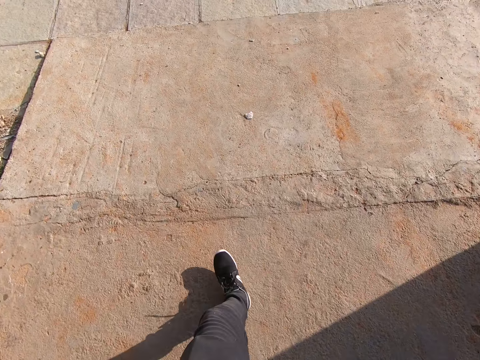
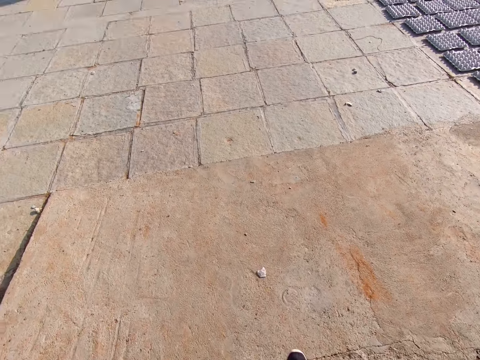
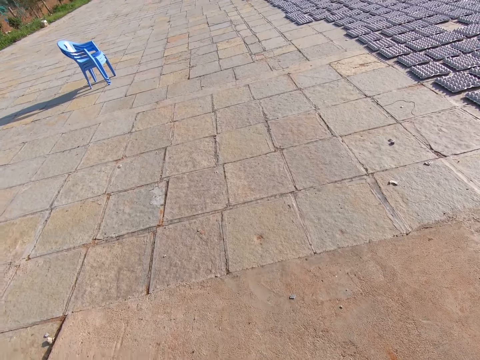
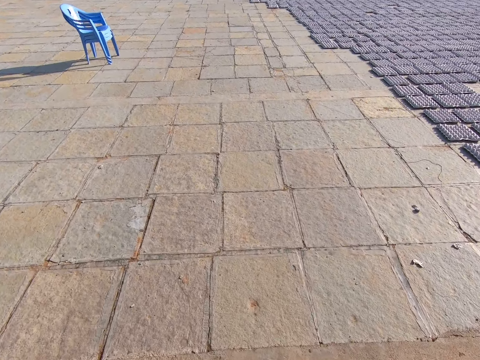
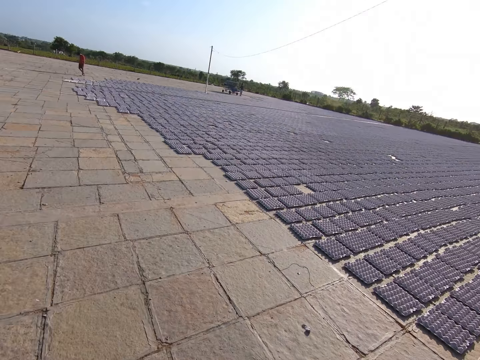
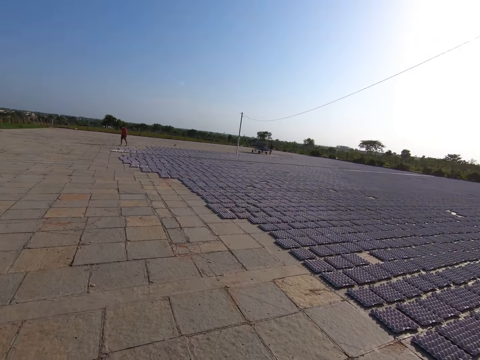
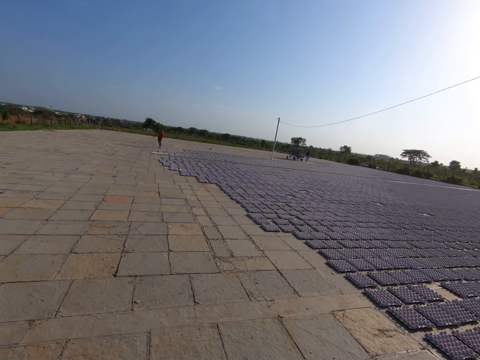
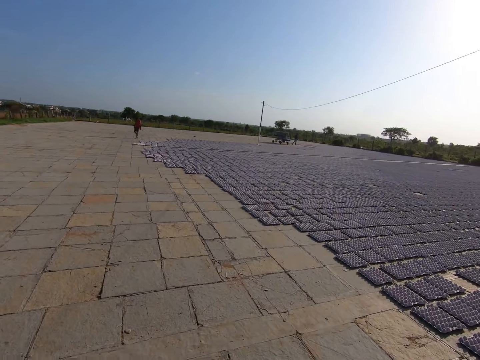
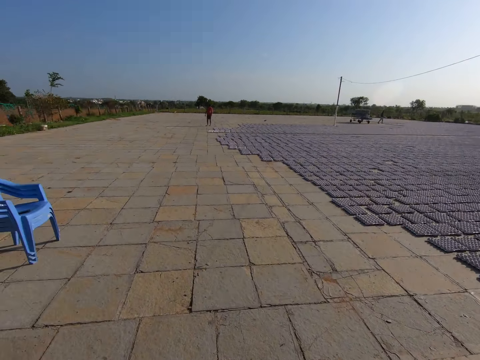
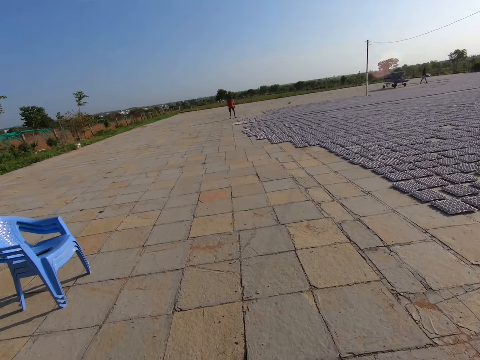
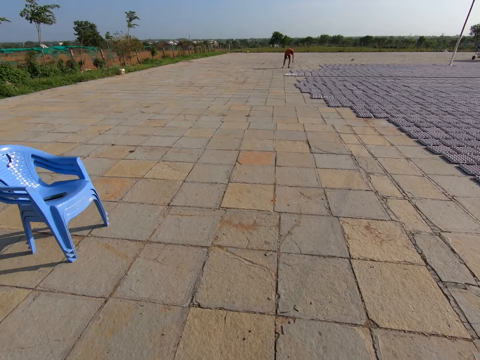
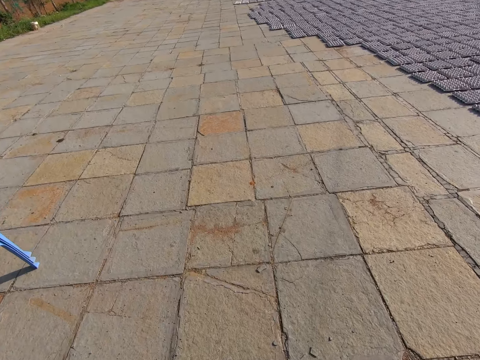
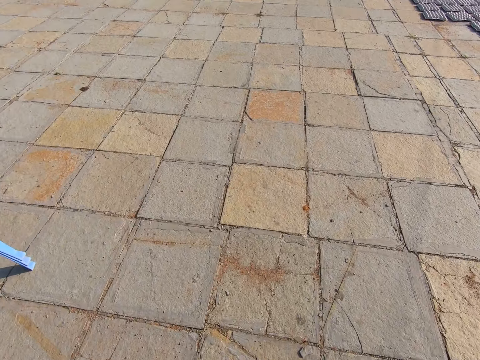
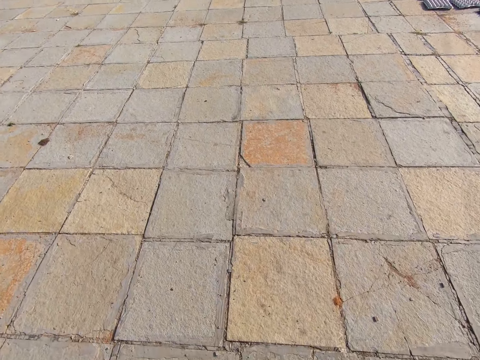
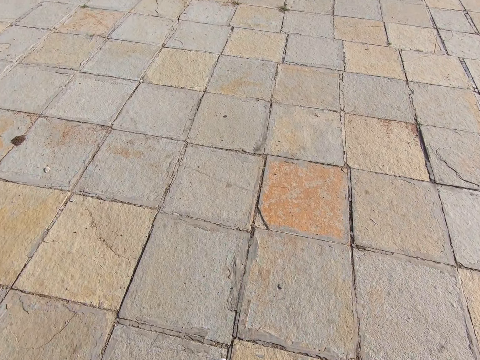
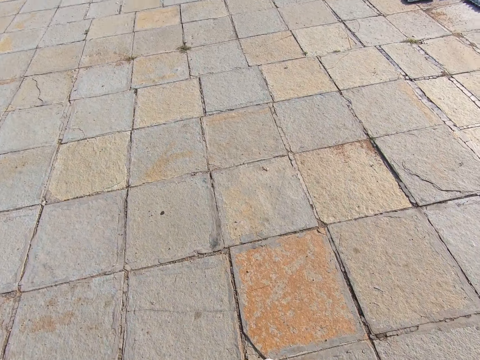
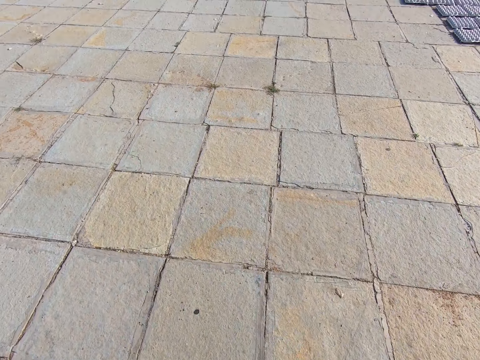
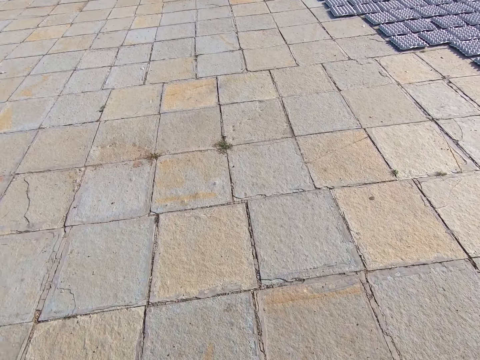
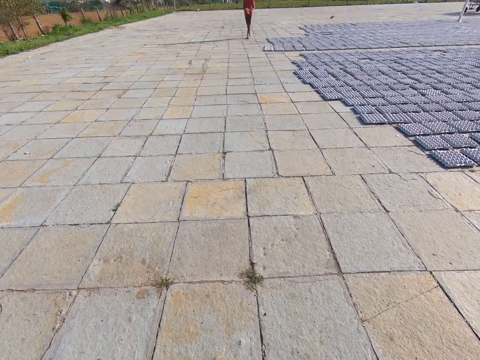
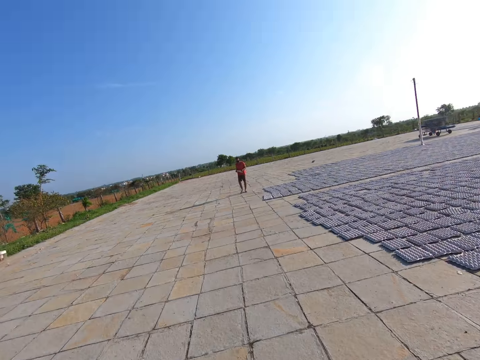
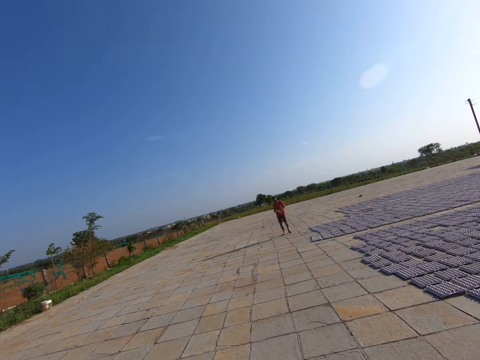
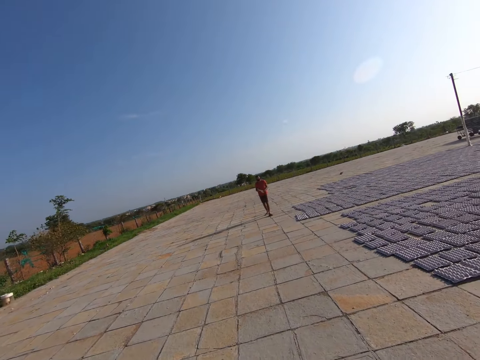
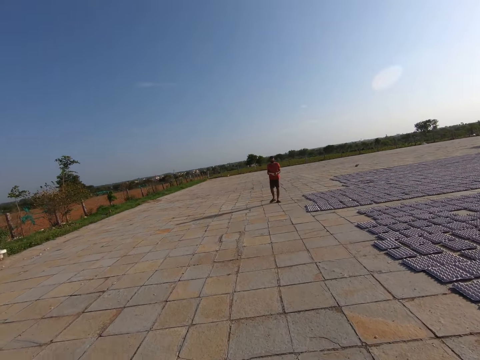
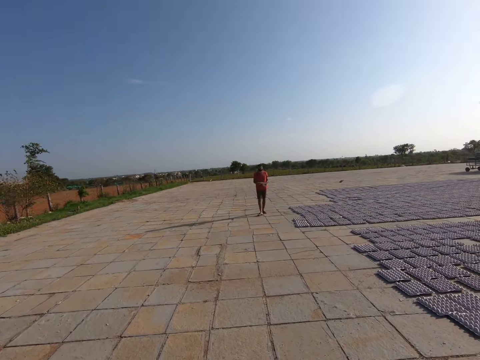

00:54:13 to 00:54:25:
The camera wearer looks around the compound. They walk around the compound.

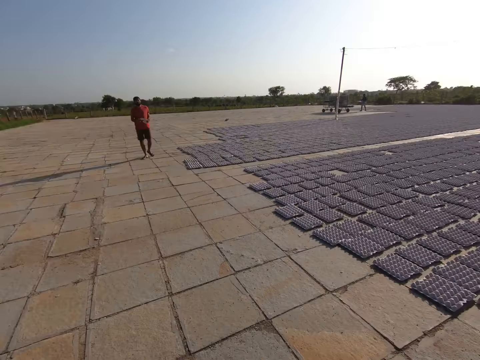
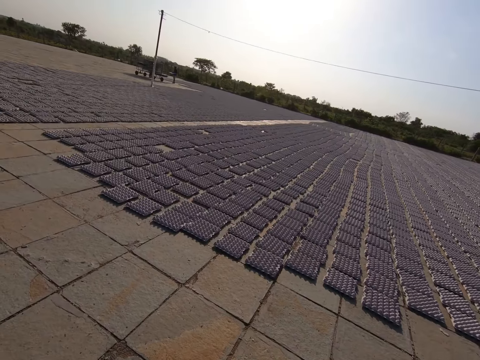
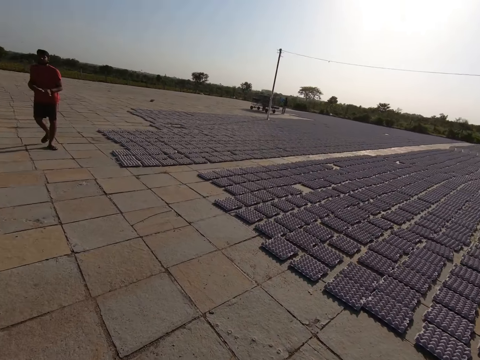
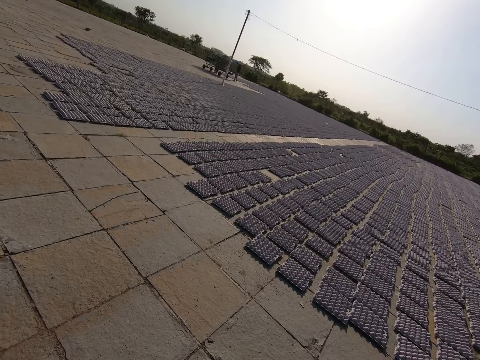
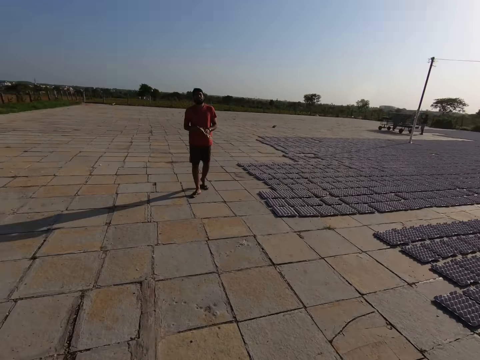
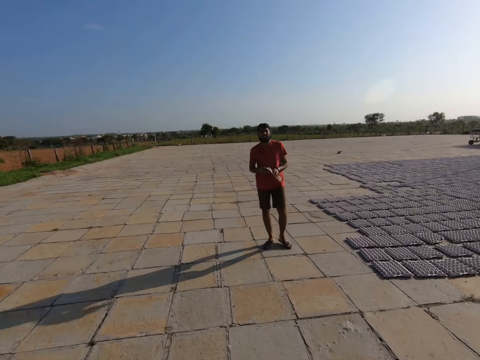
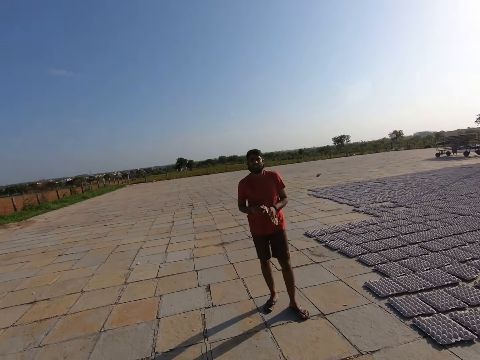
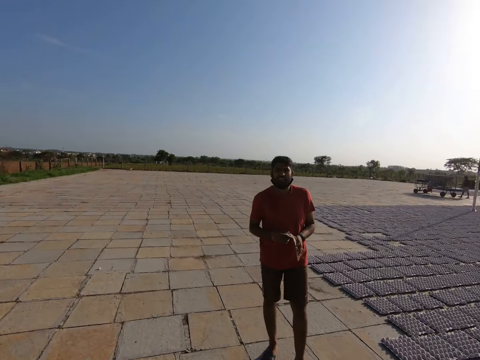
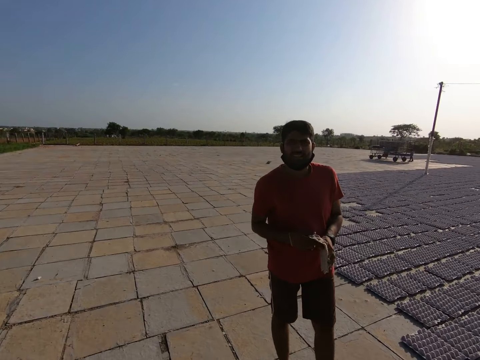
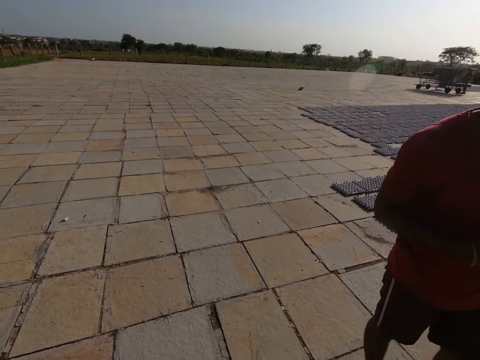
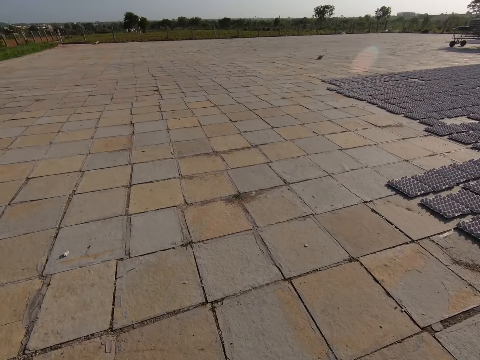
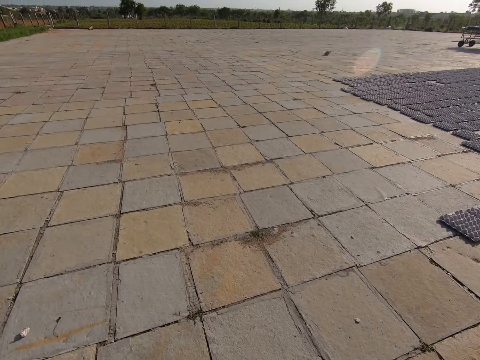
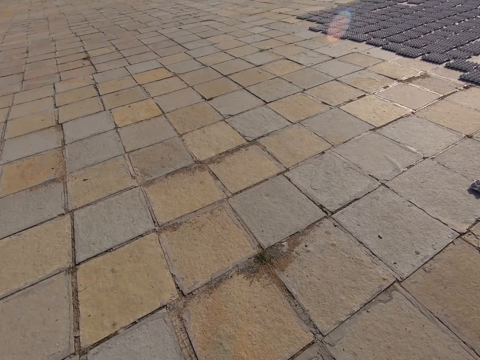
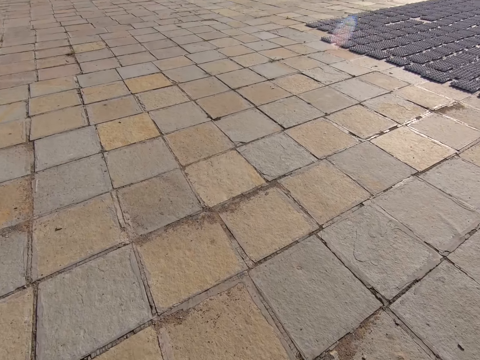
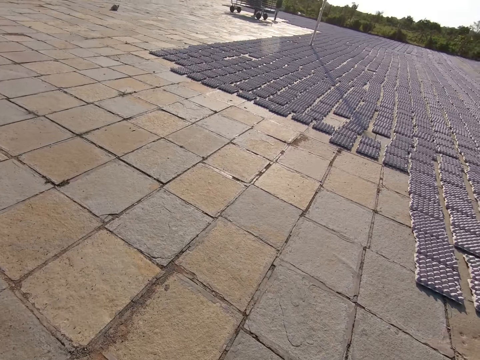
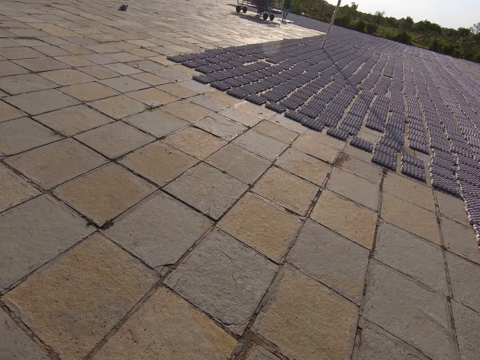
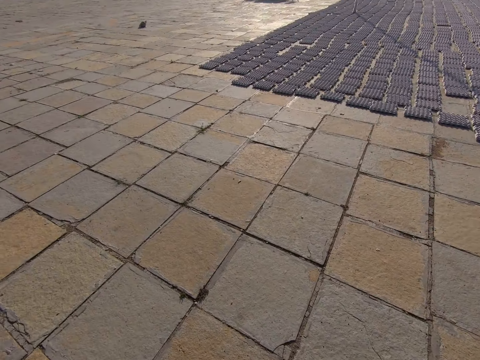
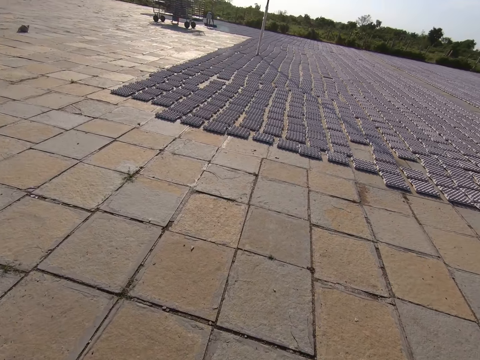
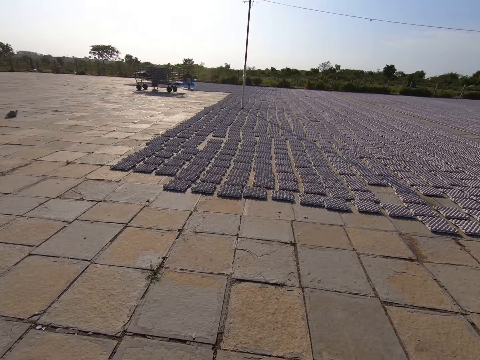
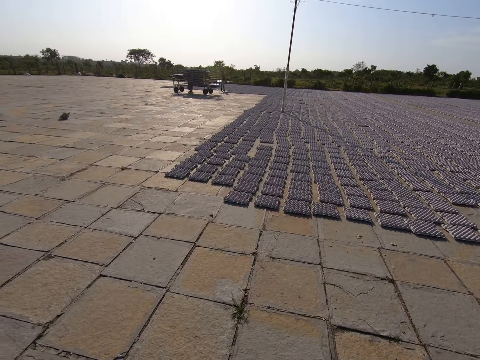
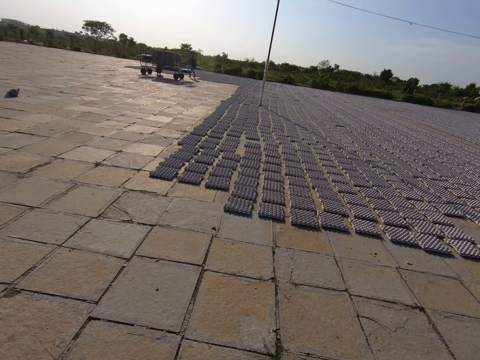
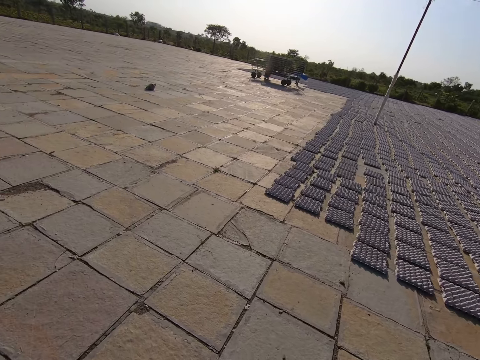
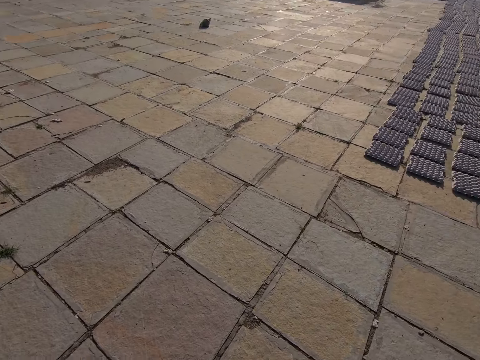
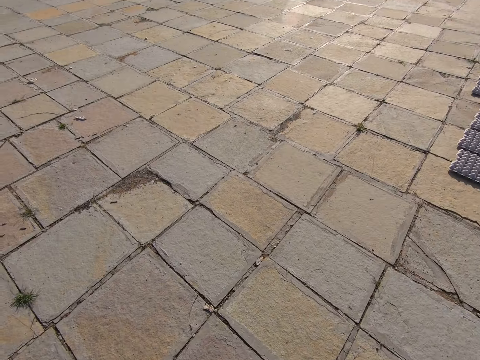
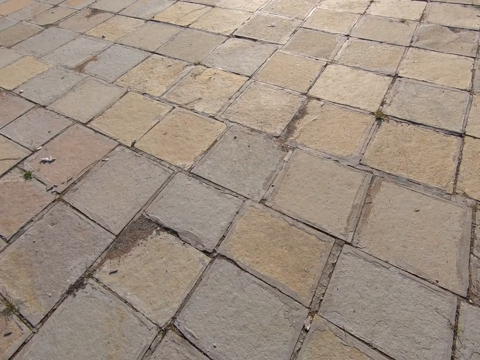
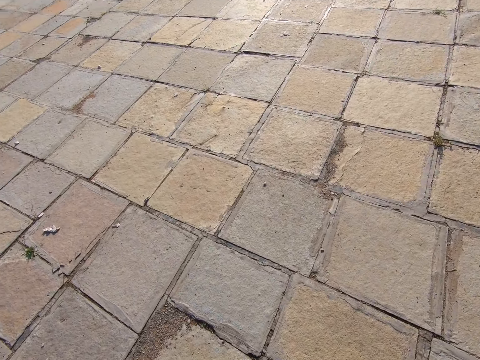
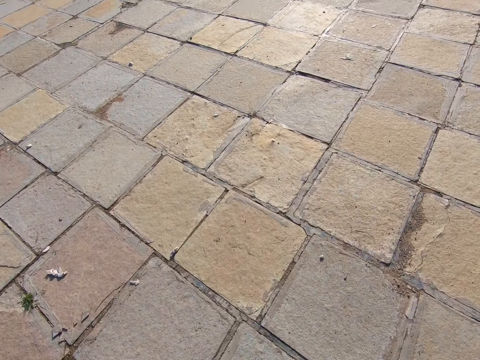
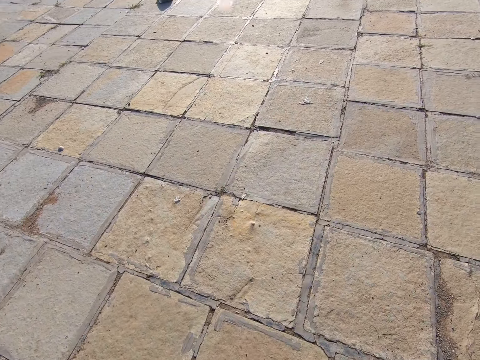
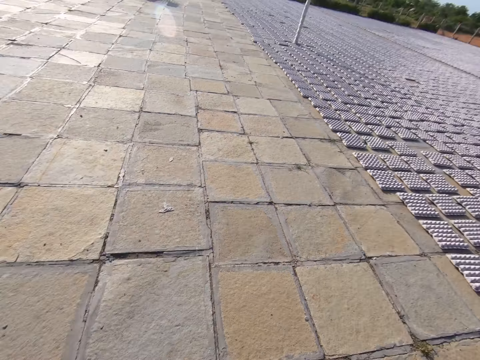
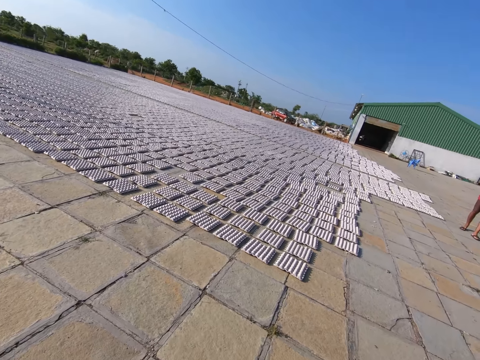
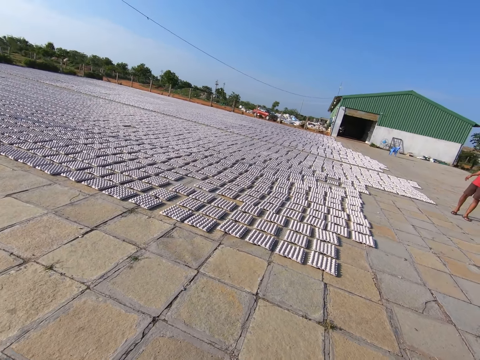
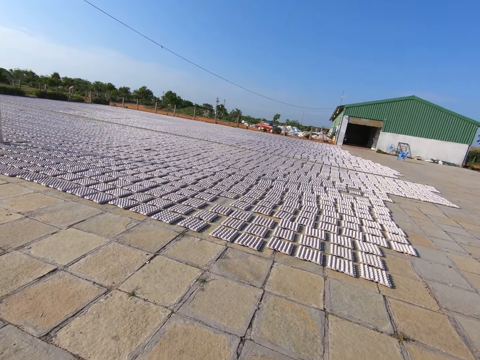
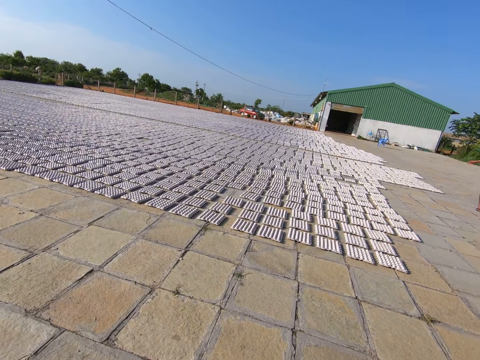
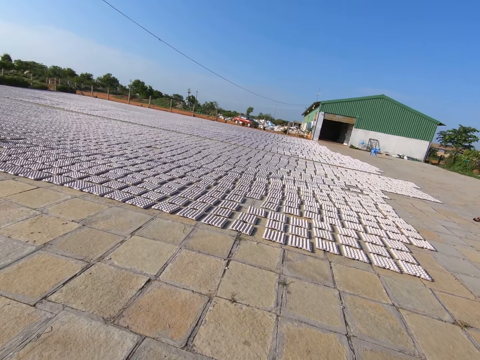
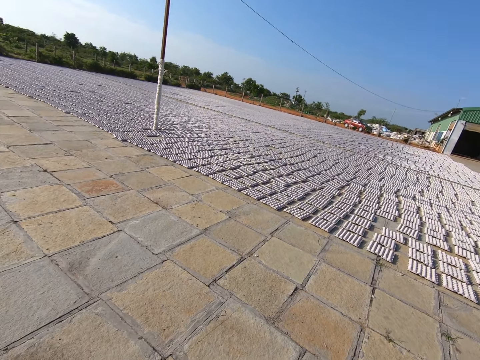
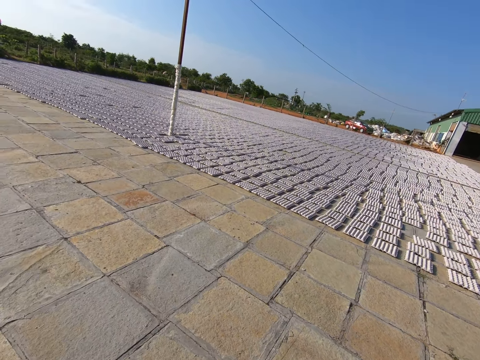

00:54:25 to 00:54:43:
The camera wearer looks around the compound. They walk around the compound. A man holds a napkin with both hands. The camera wearer interacts with the man. They look around the compound, walk around the compound, and look around the compound. The man holds the napkin with his left hand.
